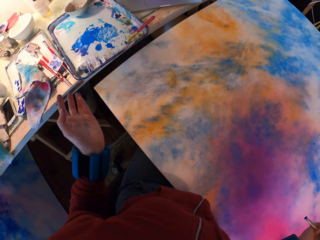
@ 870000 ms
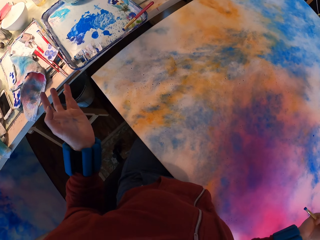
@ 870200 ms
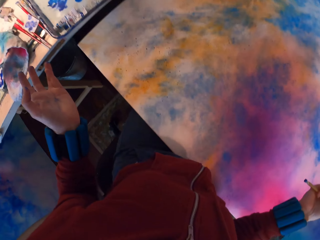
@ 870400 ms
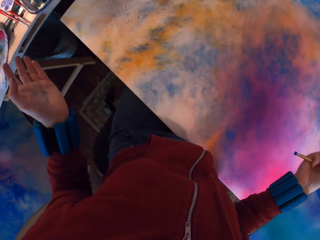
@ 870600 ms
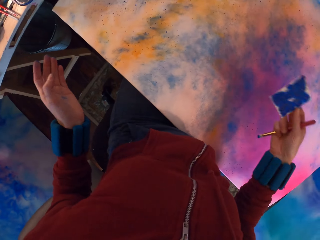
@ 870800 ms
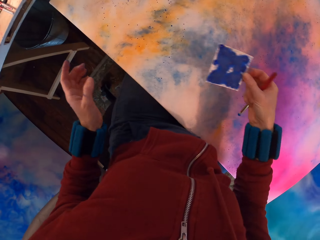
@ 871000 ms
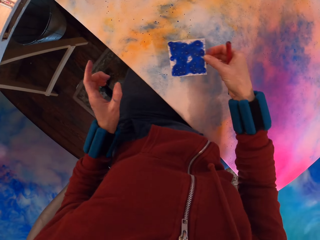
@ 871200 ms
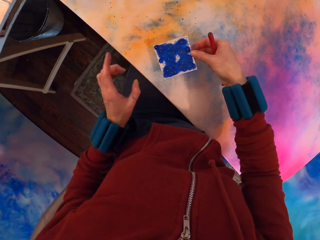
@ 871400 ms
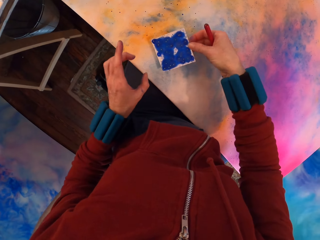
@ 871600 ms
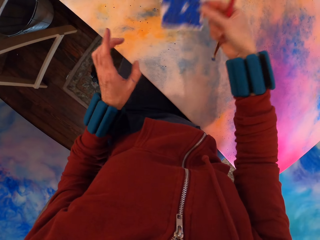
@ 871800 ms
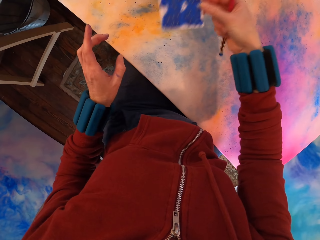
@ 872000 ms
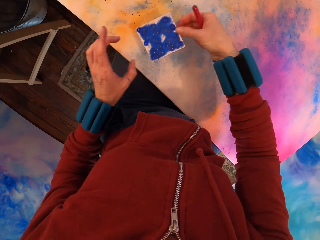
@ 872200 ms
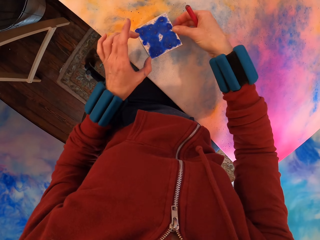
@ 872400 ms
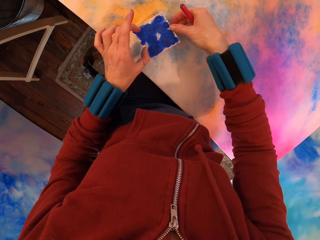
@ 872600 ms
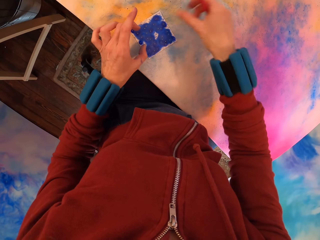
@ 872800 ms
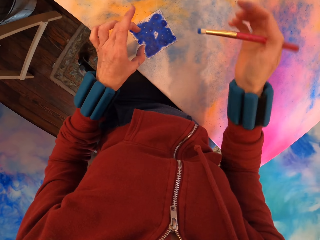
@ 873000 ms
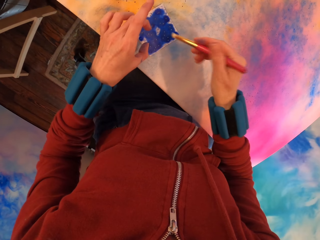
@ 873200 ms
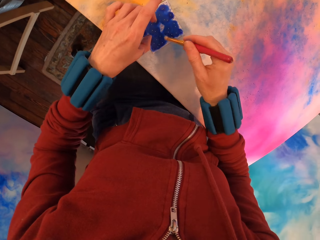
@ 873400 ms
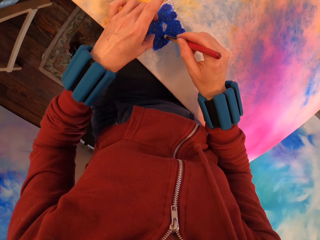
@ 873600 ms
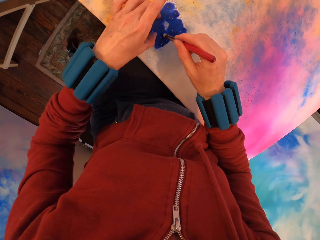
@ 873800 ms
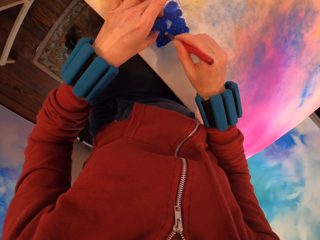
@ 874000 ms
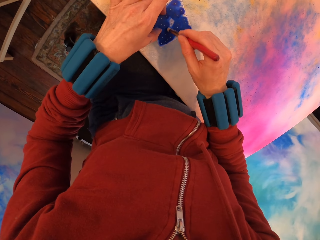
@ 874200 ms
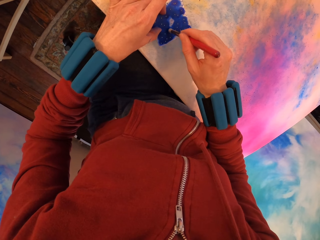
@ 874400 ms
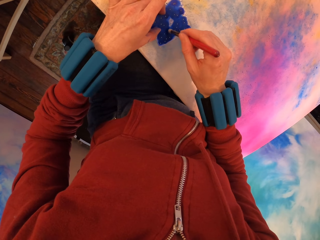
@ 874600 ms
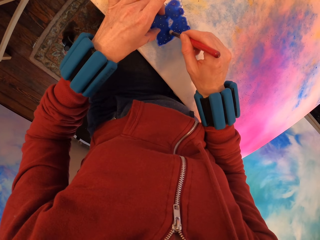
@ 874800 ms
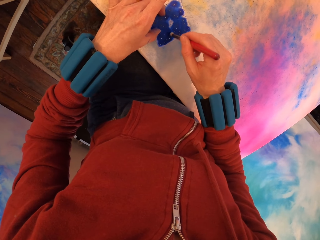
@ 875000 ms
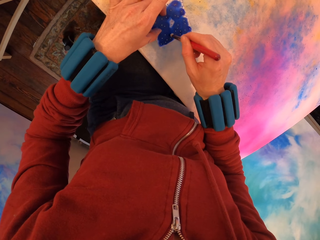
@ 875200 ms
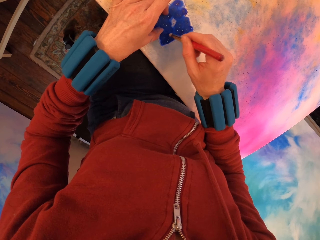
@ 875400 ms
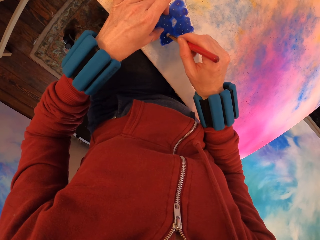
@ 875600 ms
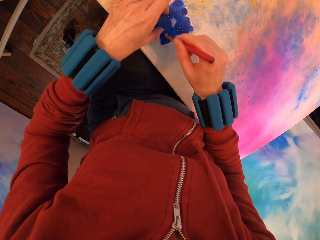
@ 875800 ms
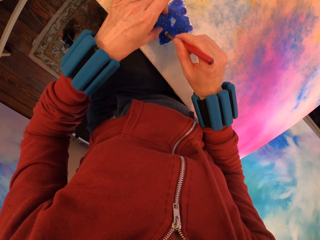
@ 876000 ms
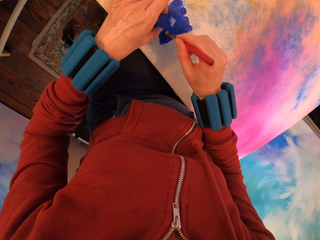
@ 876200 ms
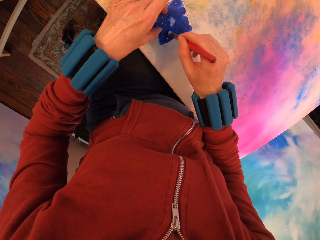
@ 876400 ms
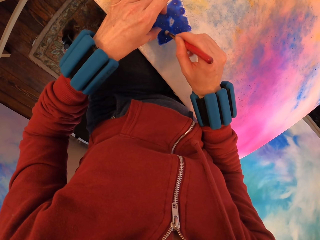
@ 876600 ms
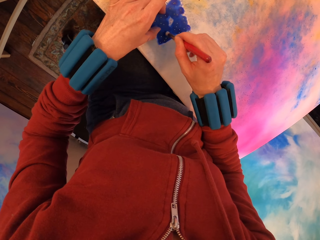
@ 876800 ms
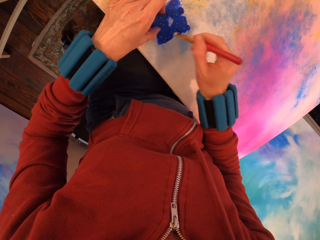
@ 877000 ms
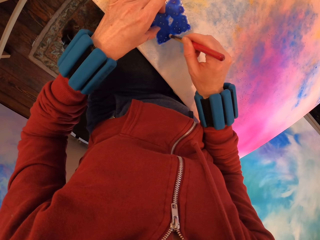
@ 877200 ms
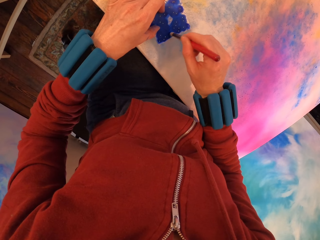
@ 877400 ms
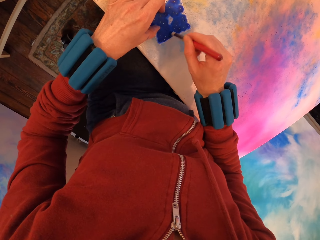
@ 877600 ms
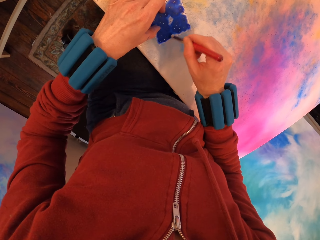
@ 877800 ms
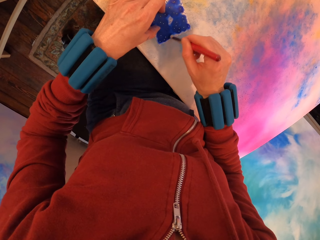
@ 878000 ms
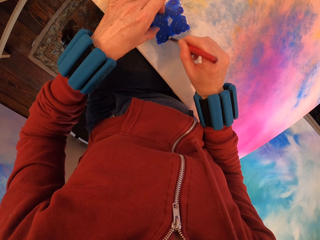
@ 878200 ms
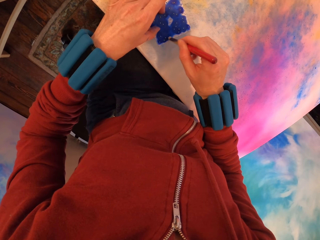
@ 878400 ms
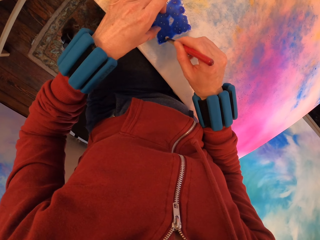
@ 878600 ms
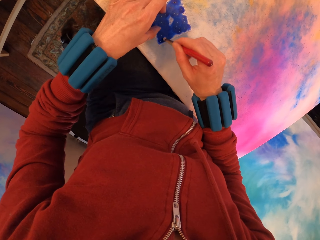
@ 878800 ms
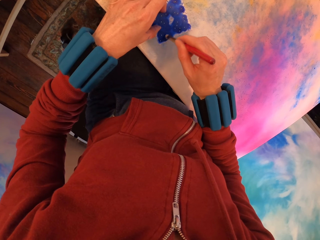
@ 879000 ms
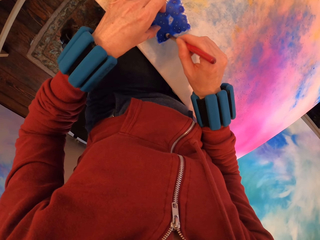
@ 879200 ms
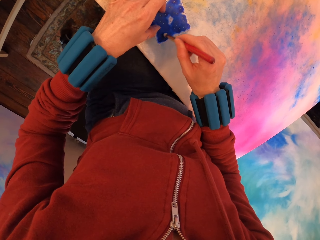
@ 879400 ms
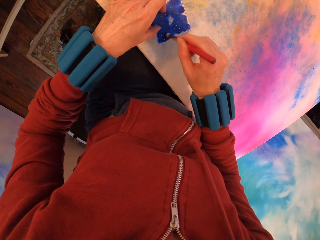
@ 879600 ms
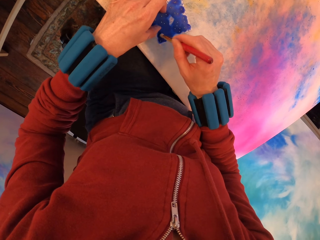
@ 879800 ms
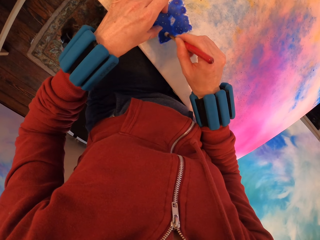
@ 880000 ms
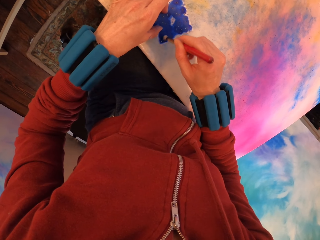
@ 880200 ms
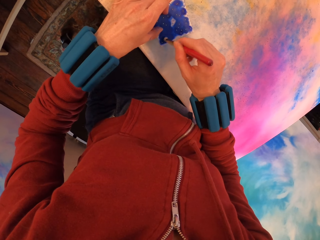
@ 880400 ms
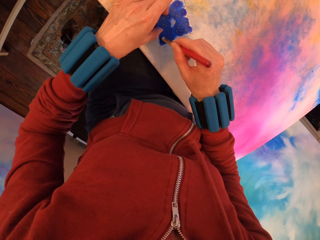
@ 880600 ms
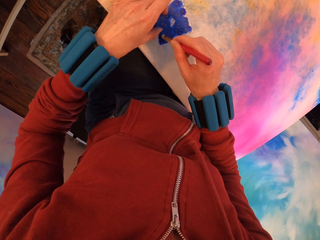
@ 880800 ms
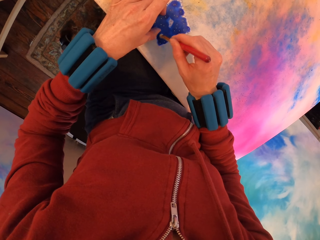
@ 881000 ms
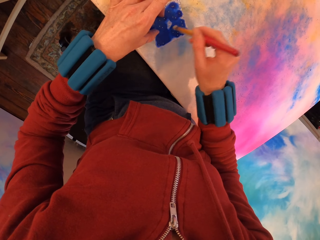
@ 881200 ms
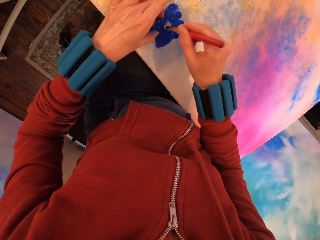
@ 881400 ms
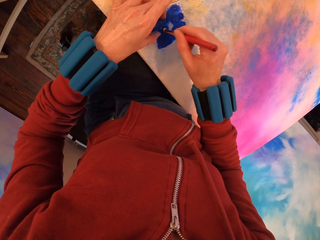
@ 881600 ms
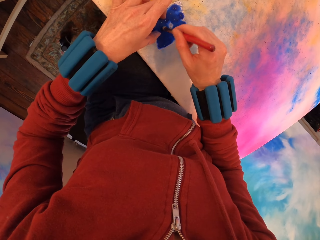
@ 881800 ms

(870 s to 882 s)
The camera wearer applies paint with a brush on the painting.

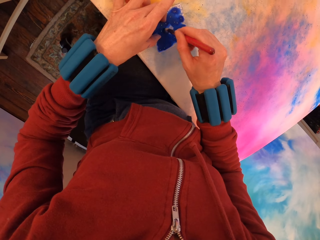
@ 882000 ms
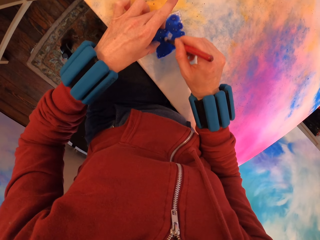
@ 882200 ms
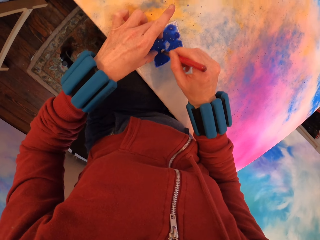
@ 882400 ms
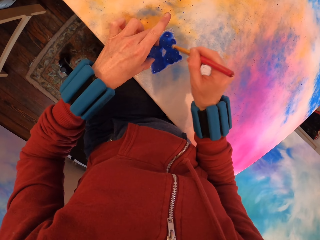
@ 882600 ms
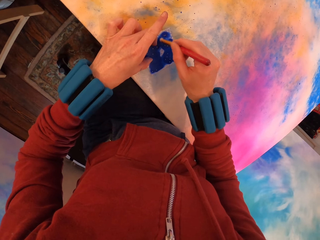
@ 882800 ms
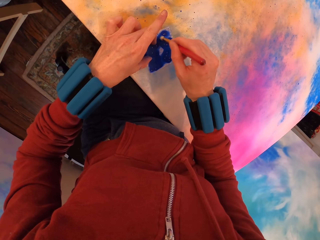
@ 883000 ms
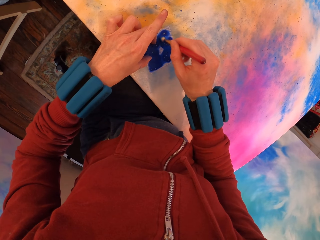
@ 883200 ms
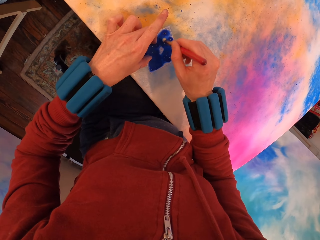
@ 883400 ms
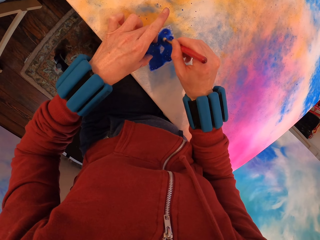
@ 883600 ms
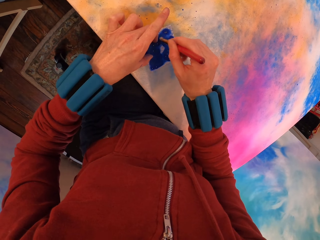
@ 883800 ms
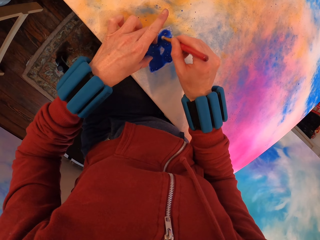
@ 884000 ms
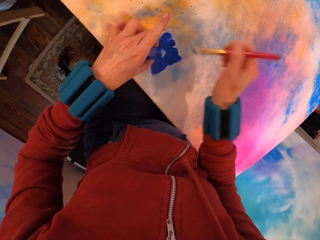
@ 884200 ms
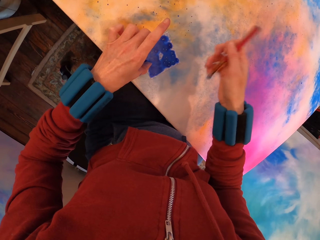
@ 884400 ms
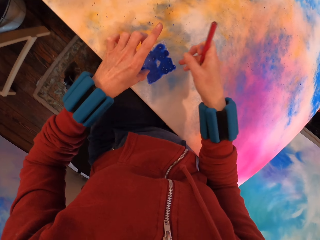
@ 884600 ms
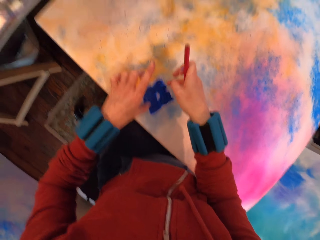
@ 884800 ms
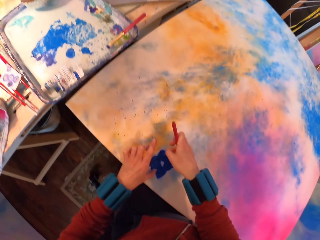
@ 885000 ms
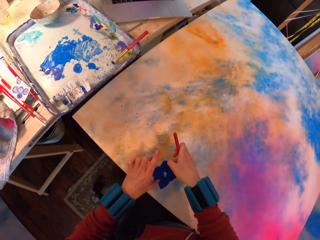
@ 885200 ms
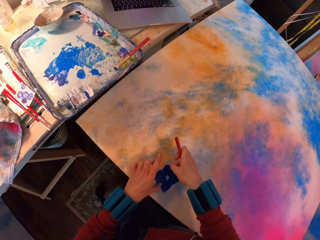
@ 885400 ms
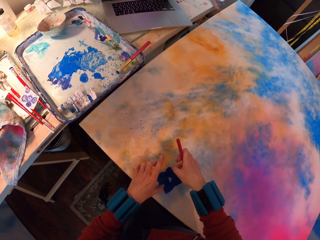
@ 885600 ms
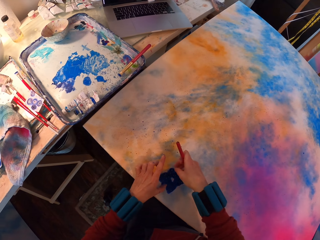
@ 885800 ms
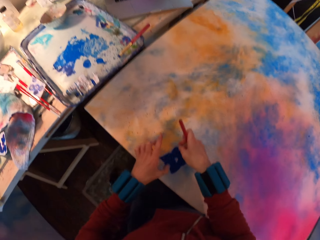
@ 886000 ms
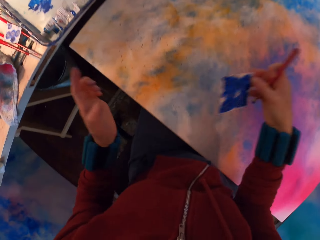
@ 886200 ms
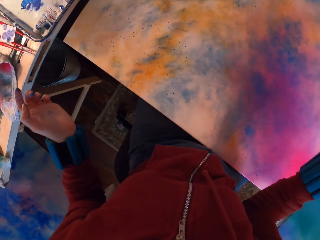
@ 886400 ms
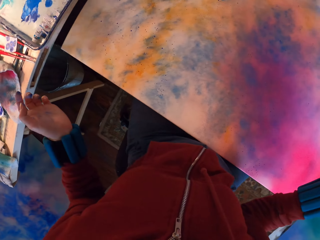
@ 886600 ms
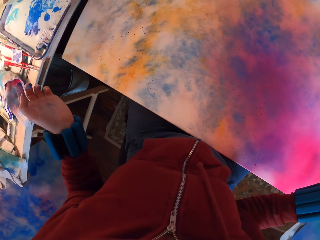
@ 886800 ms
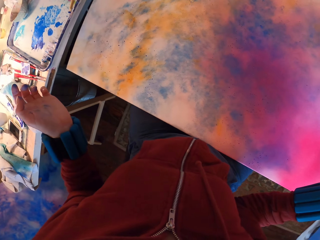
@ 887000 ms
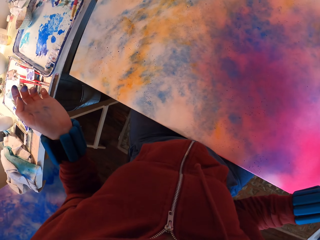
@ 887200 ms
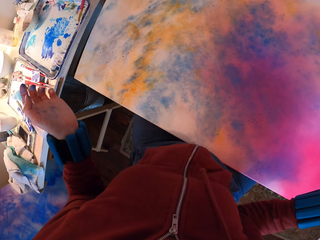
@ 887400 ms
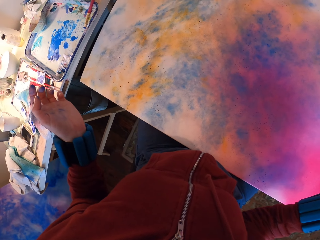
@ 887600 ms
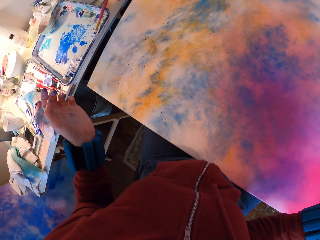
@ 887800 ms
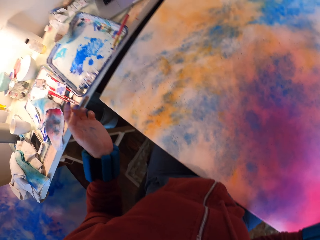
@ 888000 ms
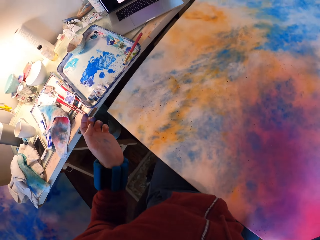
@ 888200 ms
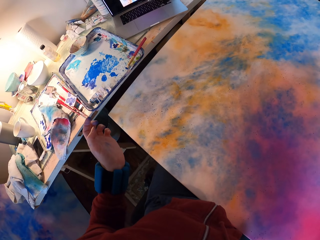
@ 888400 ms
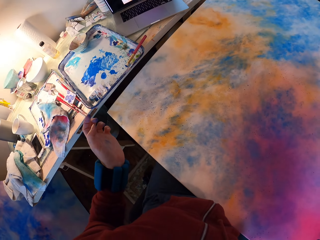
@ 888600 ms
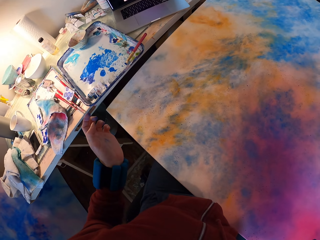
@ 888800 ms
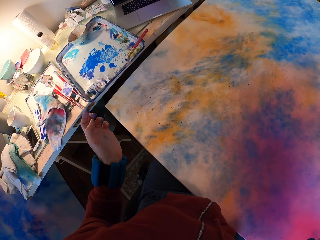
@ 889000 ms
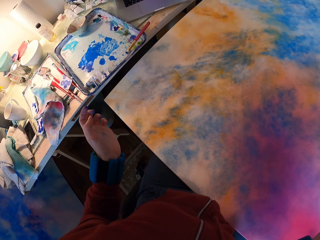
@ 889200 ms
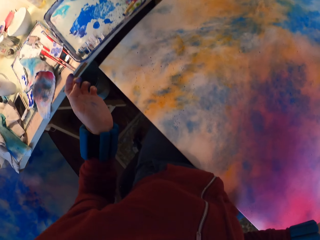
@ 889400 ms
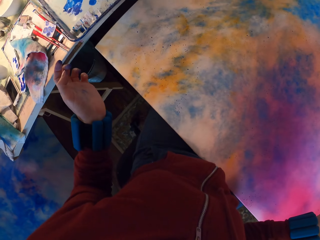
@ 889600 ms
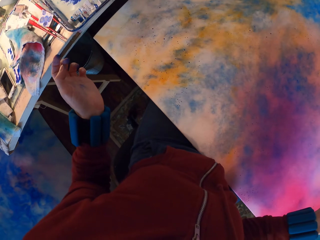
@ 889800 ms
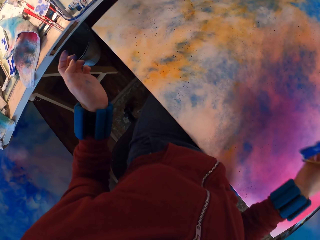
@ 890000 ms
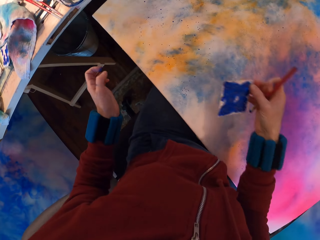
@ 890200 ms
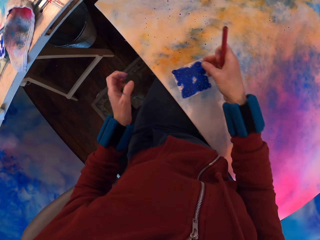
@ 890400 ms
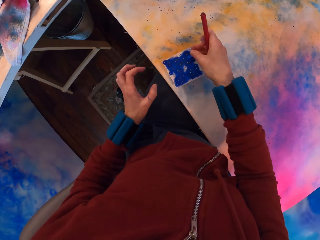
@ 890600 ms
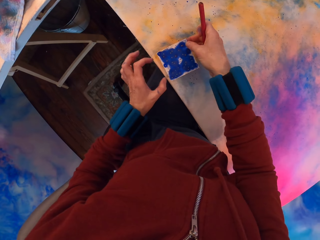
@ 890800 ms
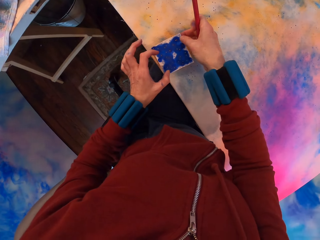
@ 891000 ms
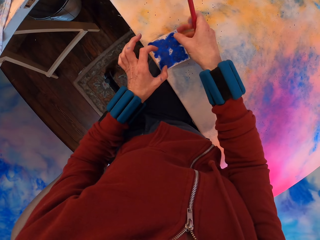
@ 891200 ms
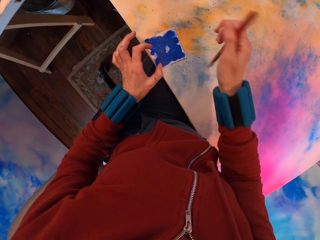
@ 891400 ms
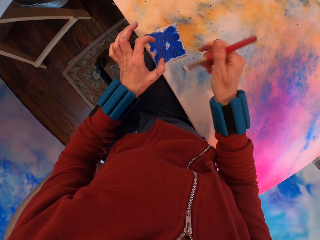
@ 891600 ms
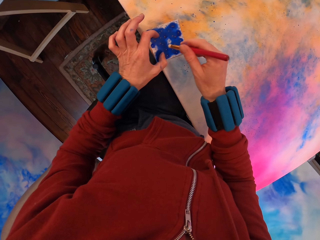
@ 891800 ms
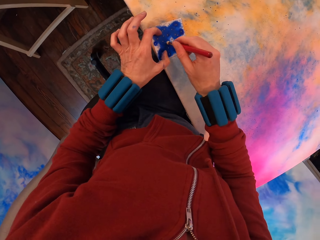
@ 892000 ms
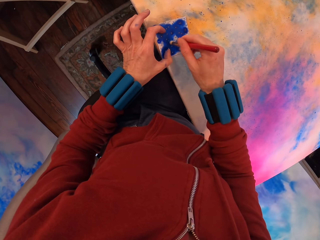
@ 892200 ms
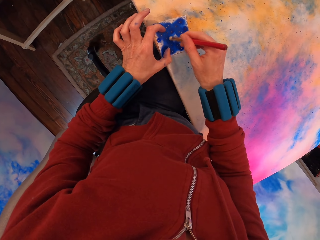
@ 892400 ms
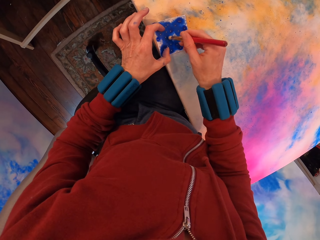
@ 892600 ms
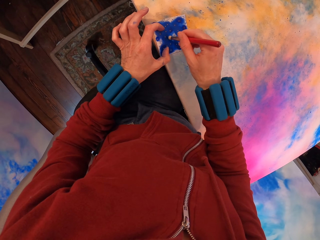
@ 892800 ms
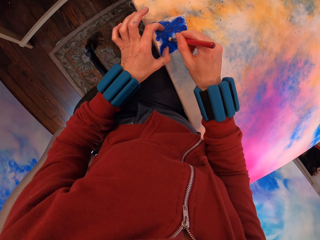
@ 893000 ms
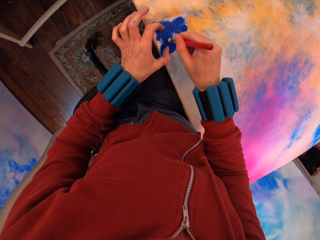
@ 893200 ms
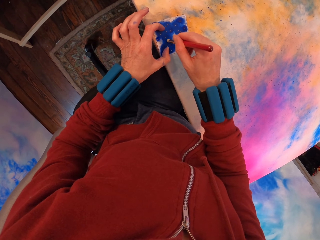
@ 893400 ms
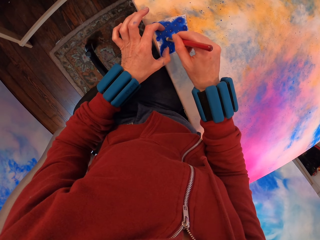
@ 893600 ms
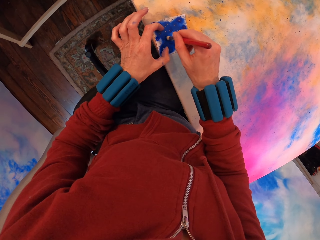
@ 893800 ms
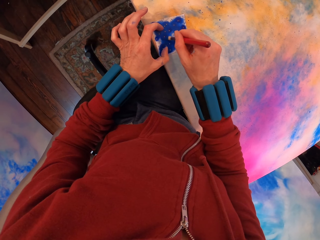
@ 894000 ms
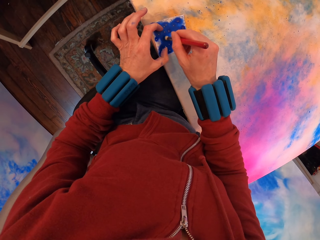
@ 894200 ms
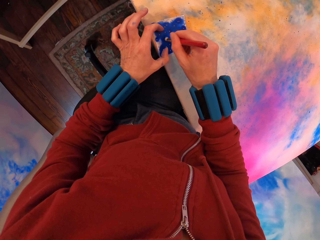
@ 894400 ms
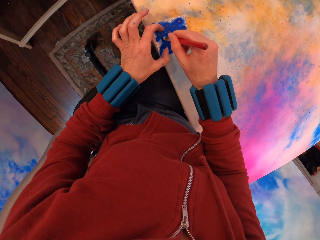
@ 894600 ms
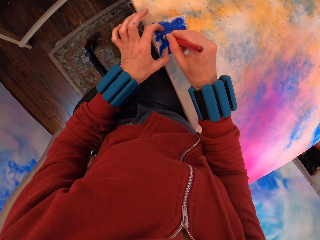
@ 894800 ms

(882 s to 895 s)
The camera wearer removes the paper. They look at the painting. They look around. They apply paint with a brush on the painting.
